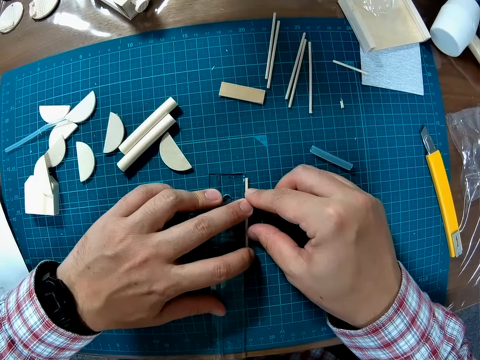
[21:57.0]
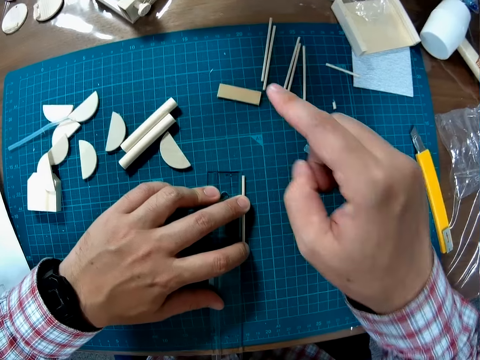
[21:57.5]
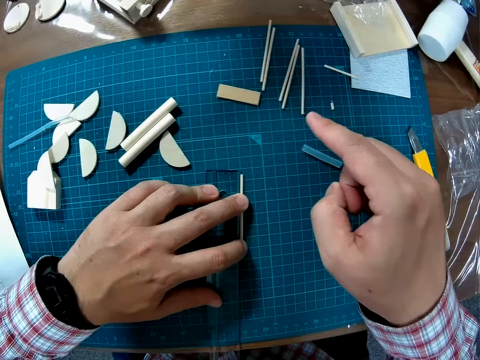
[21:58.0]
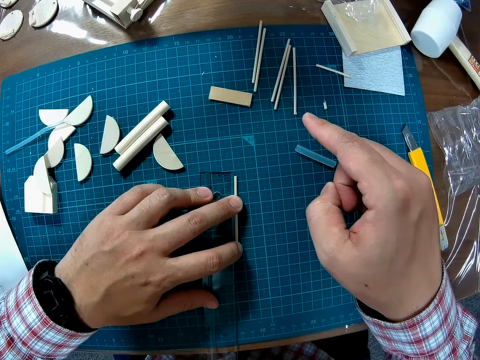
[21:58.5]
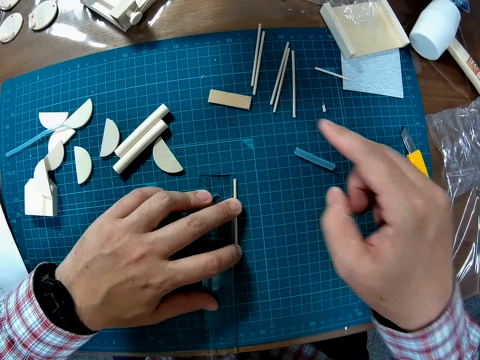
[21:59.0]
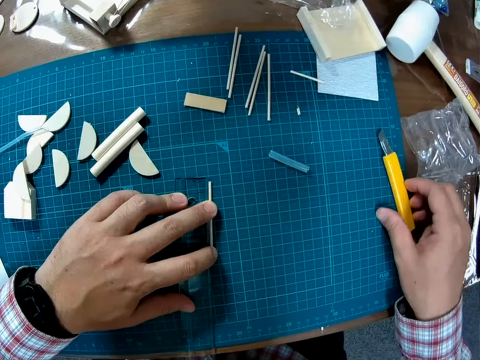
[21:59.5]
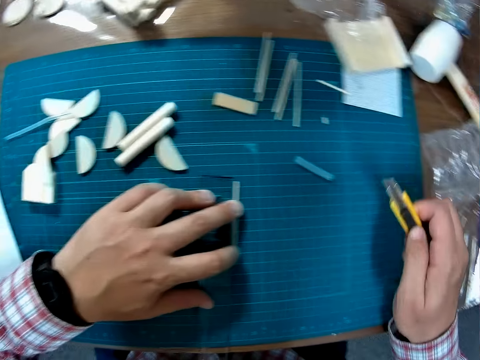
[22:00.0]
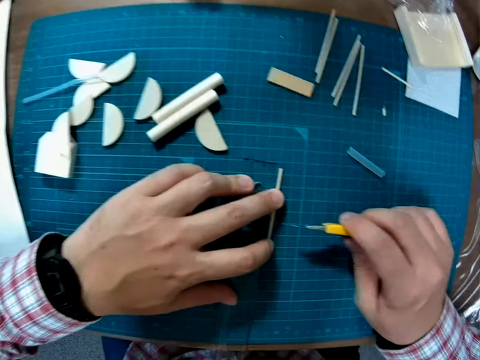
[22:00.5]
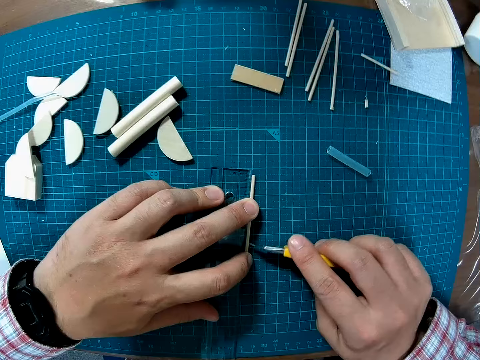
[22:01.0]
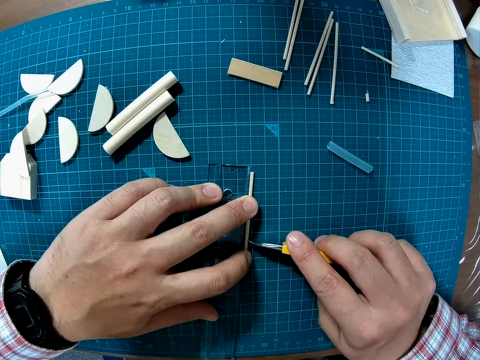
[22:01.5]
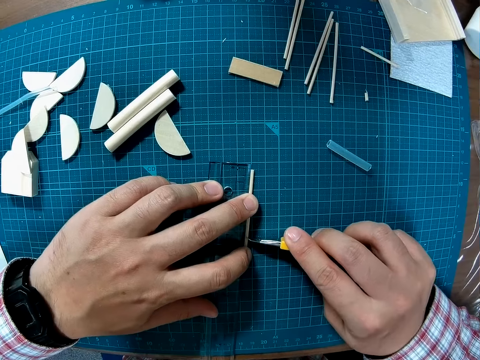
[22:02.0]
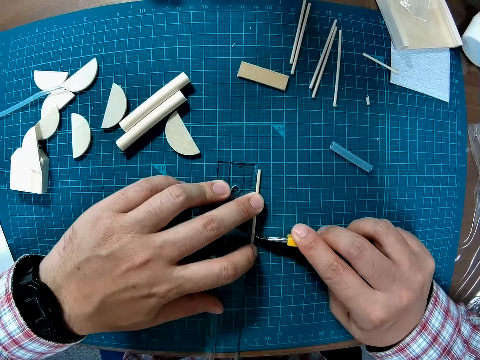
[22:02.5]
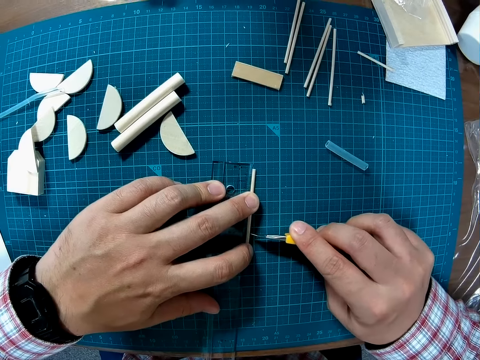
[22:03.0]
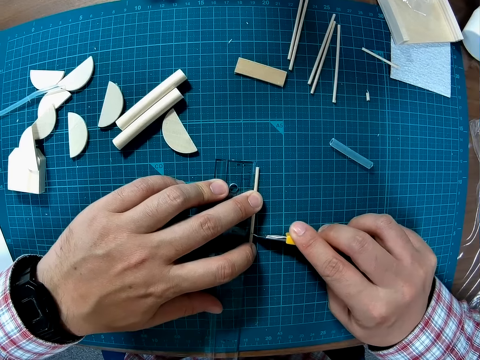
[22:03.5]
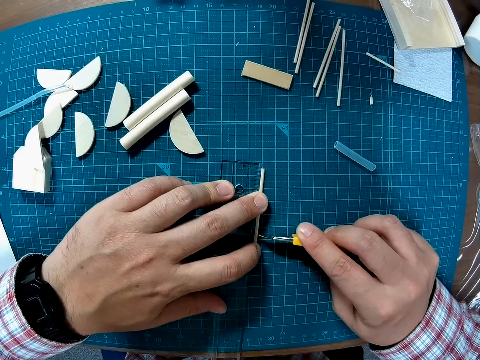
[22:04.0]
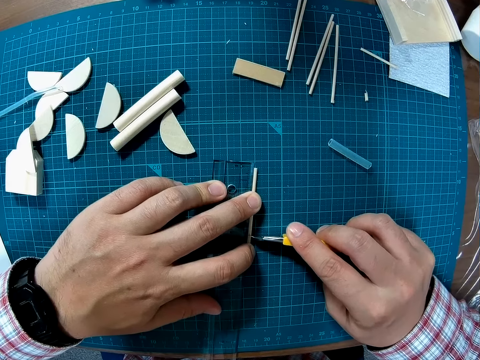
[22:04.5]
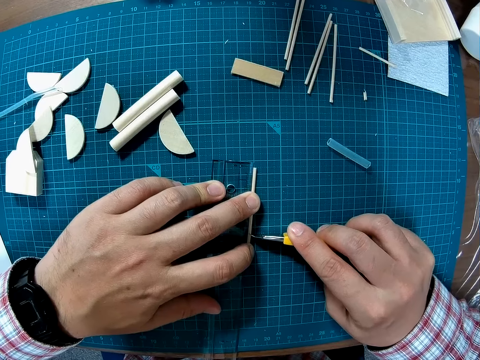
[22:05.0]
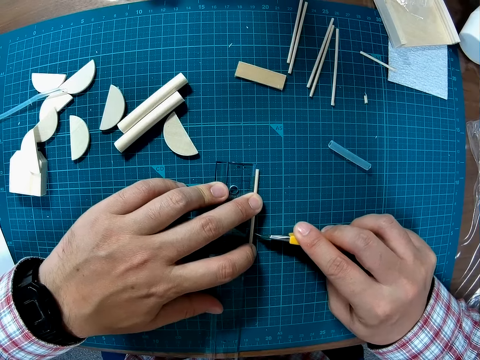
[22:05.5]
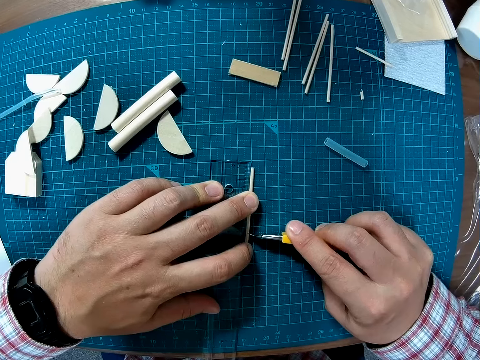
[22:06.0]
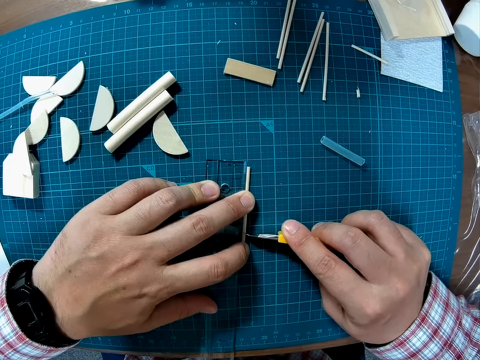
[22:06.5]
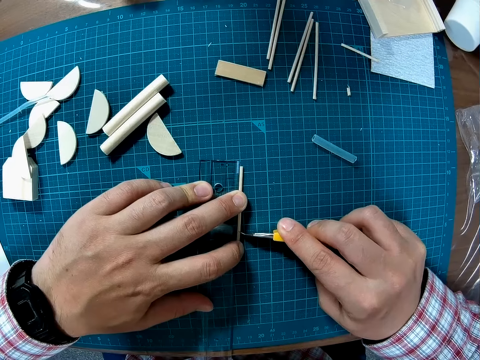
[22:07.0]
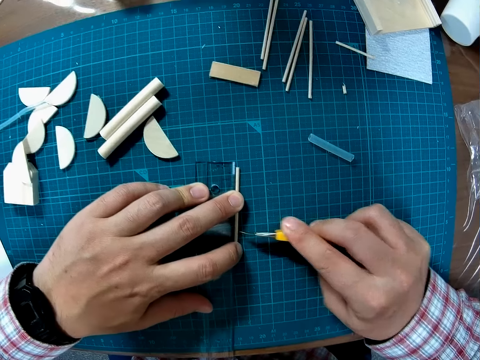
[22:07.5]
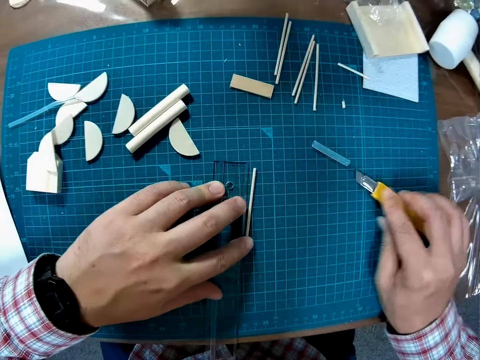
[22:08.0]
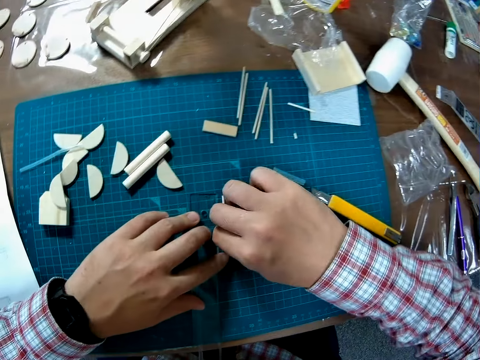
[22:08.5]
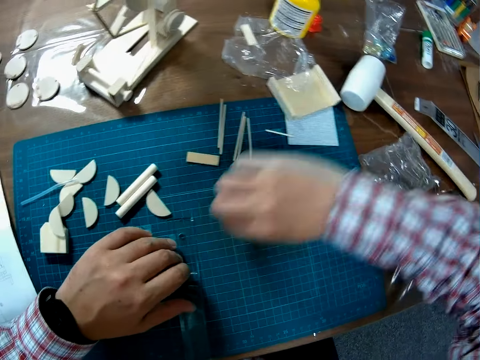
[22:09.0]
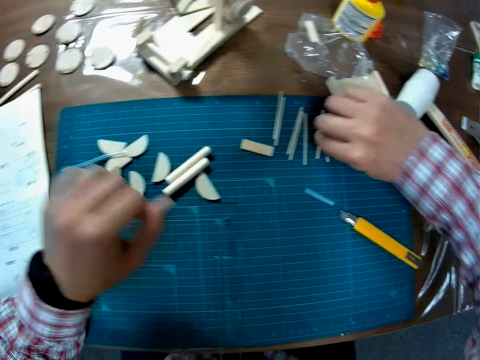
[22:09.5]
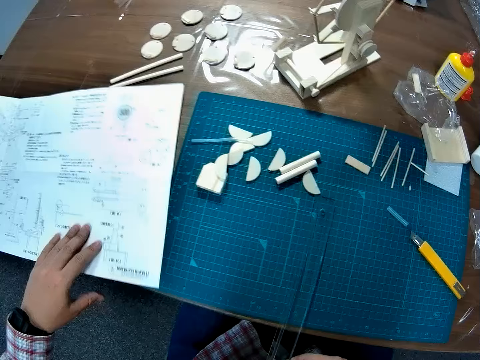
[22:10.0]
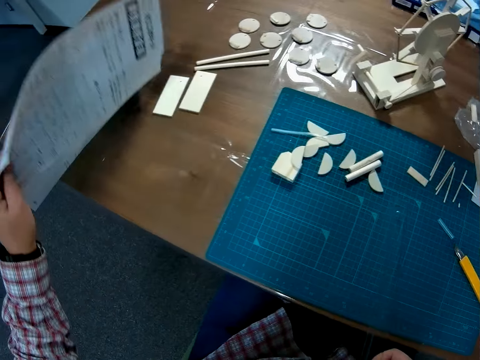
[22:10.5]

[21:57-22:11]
The camera wearer counts the marked pieces of craft materials using the left hand index finger. He takes the craft blade or snap knife from the table mat. He marks the piece of craft material with the craft blade. He puts the craft blade on the mat craft board. He picks the marked piece of craft material with the right hand. He puts aside the marked piece of craft material on the mat craft board. He raises the manual sheet with his left hand.

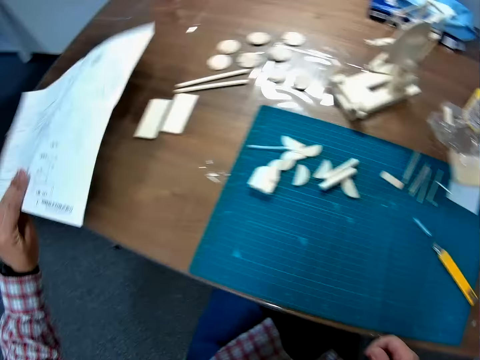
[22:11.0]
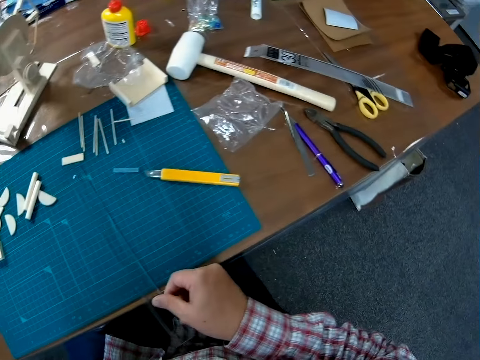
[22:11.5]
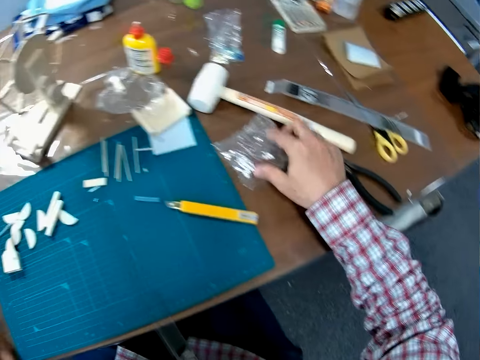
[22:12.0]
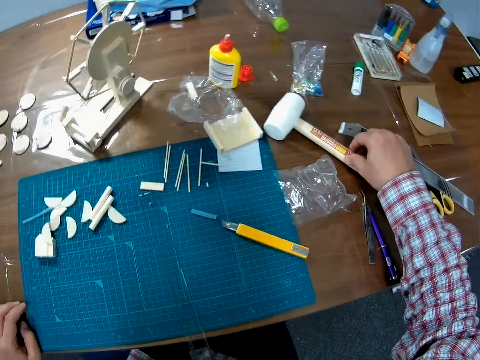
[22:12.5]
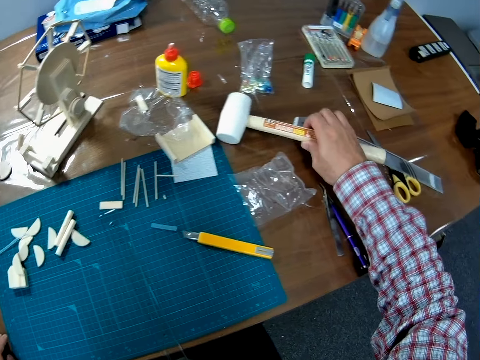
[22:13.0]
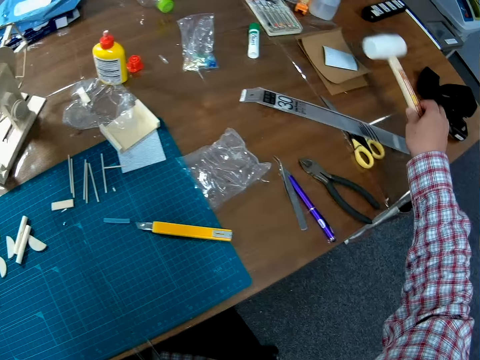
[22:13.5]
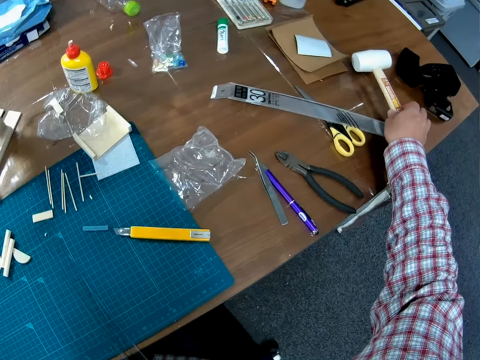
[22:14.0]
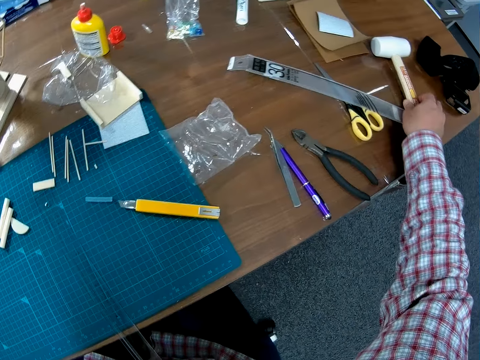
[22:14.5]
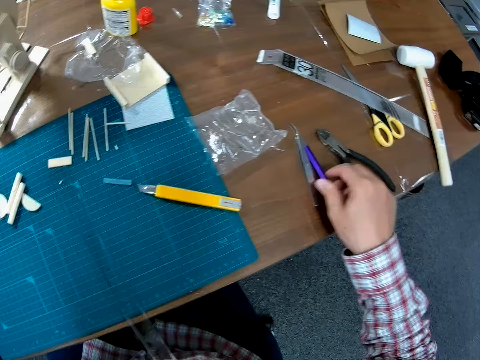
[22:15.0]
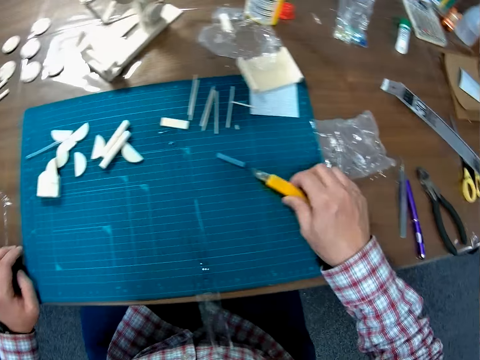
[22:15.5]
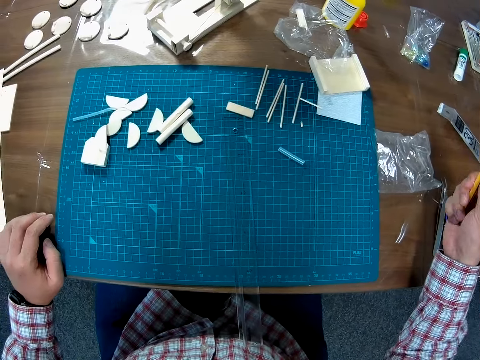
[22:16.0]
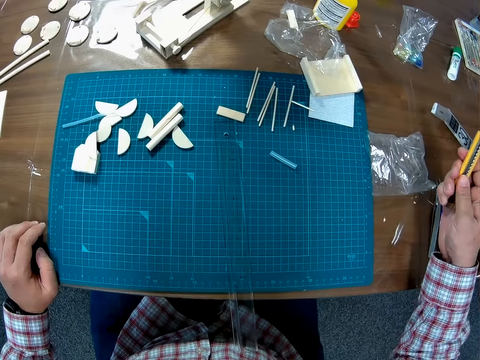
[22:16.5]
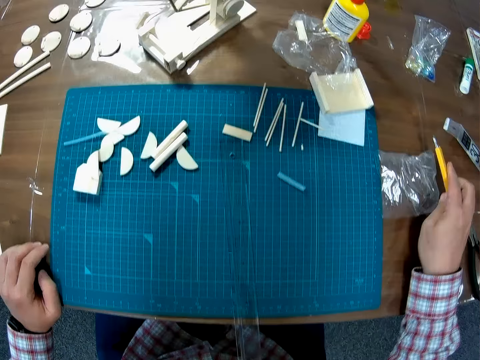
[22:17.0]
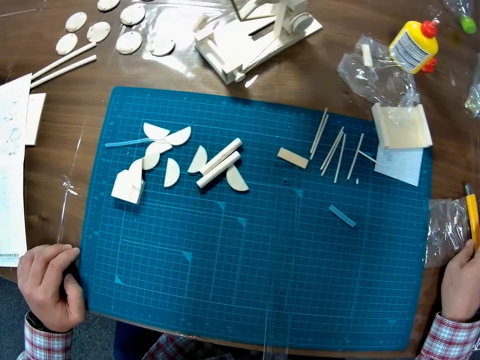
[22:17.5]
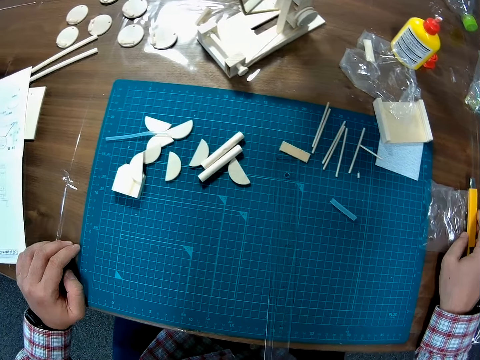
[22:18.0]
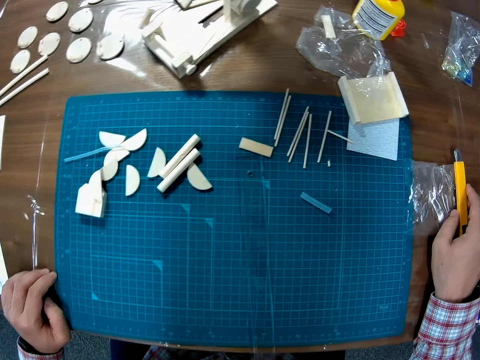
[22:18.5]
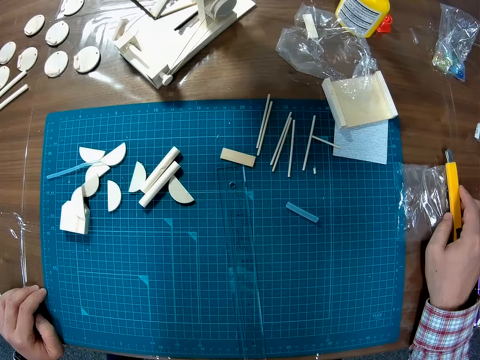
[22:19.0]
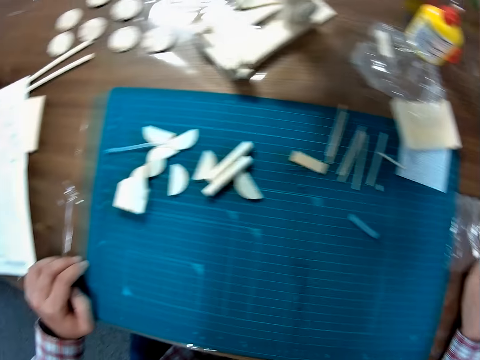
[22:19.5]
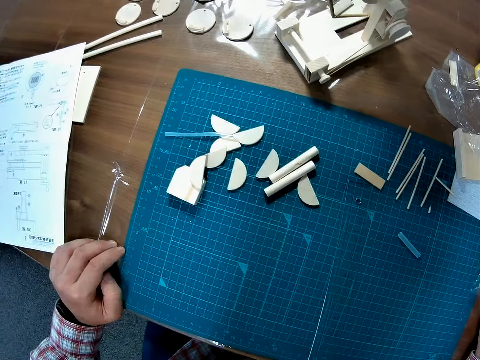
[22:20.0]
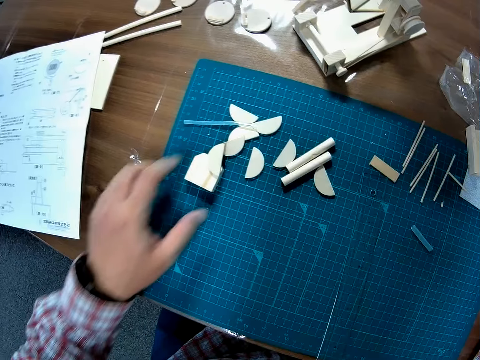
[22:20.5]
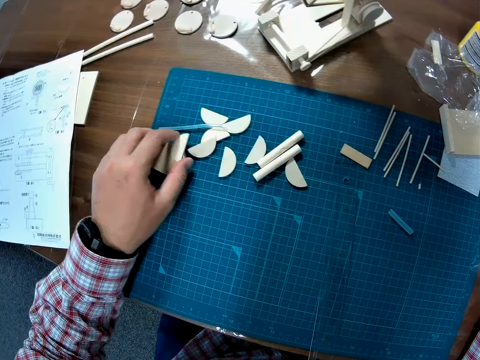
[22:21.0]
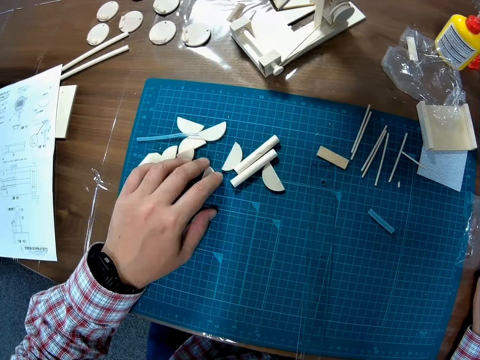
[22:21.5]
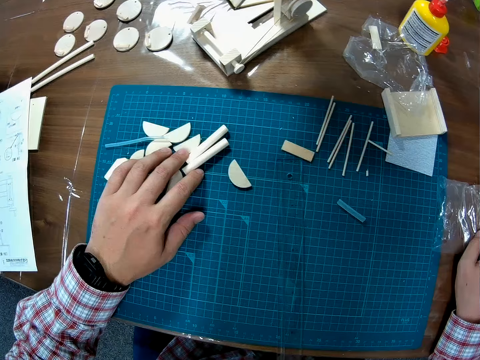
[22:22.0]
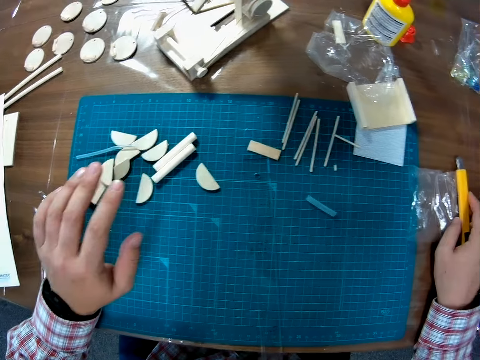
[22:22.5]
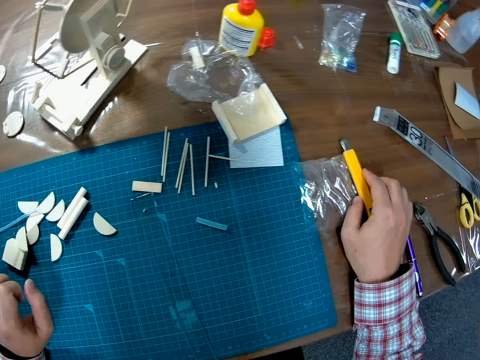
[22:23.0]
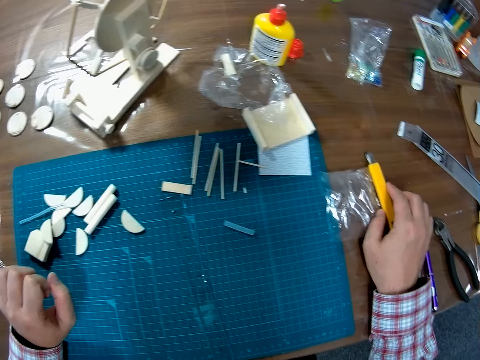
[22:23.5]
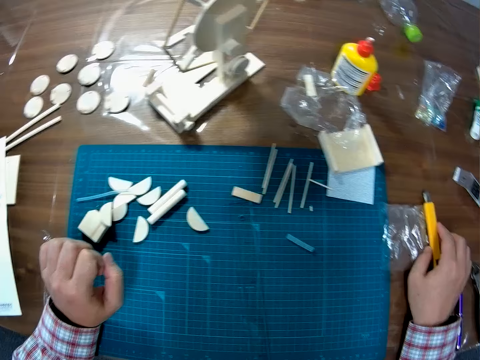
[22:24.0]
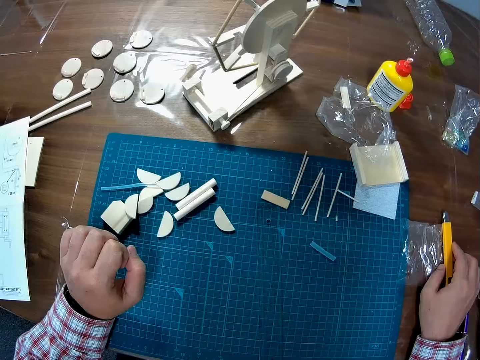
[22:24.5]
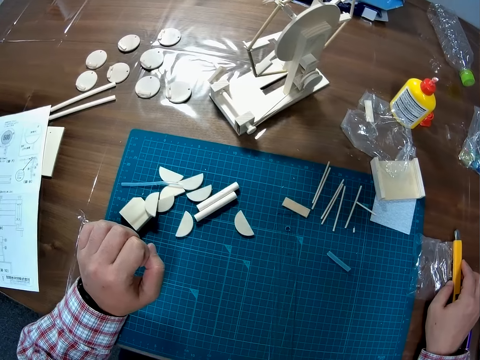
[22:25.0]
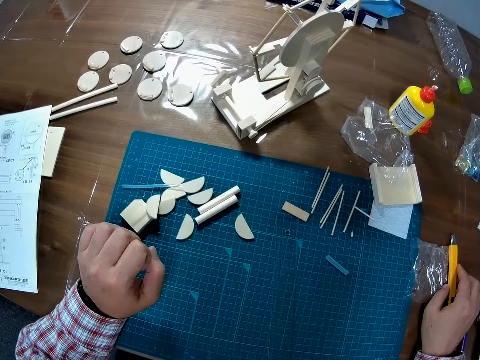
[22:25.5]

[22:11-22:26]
The camera wearer looks around the table. They drop the manual paper on the table. They look around the table. They release the ruler on the mat craft board. They push a paper on the table. They pick a lump hammer on the table. They change the position of the hammer on the table. They place the lump hammer on the table. They take the craft blade or snap knife. They snap in the blade of the snap knife. They adjust the craft blade. They put the craft blade on the table. They look towards the pieces on the mat craft board. They adjust the pieces on the mat craft board. They touch the wood pieces on the table mat. They look around the table.
